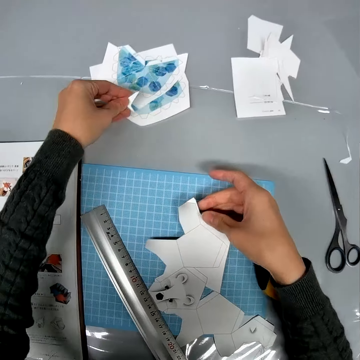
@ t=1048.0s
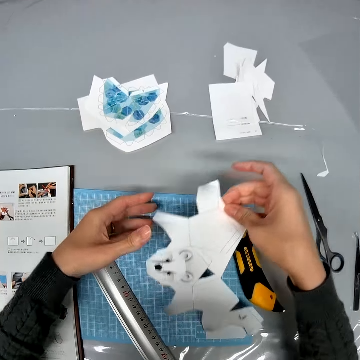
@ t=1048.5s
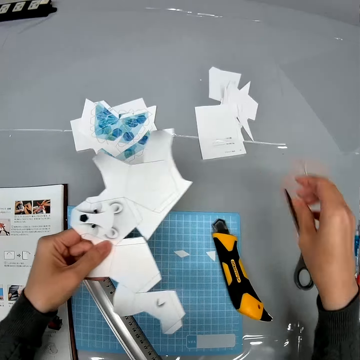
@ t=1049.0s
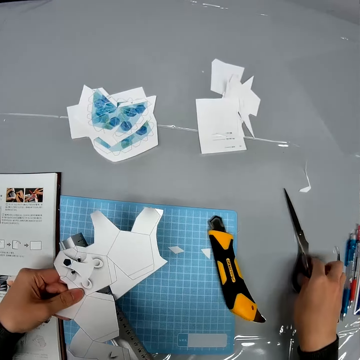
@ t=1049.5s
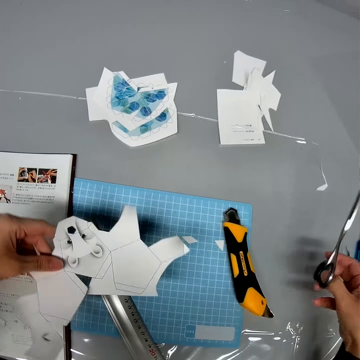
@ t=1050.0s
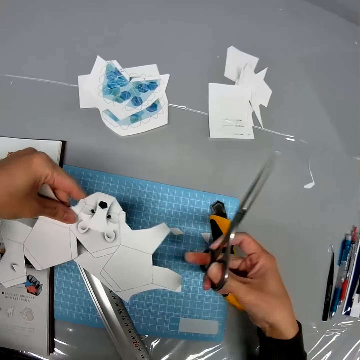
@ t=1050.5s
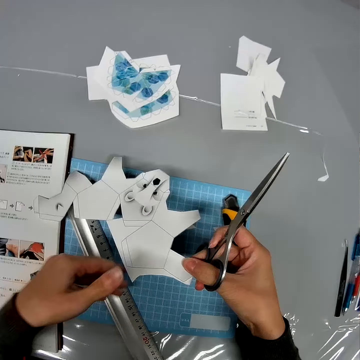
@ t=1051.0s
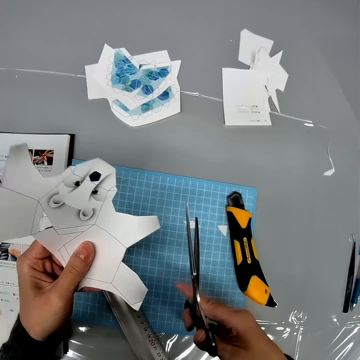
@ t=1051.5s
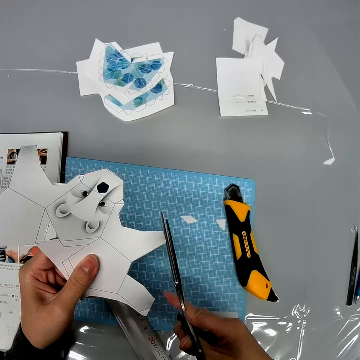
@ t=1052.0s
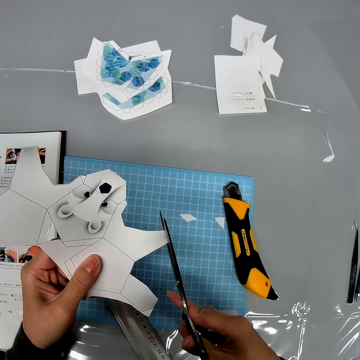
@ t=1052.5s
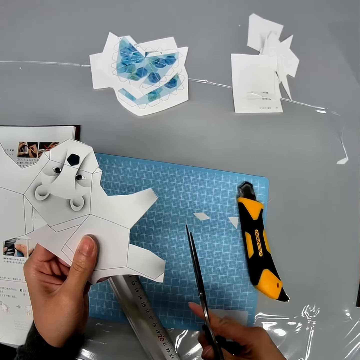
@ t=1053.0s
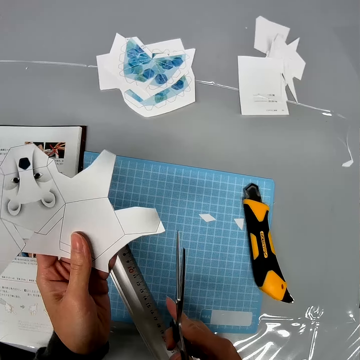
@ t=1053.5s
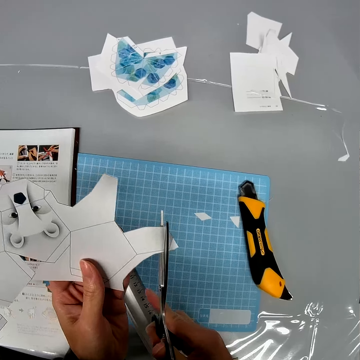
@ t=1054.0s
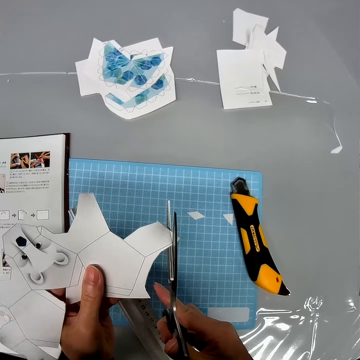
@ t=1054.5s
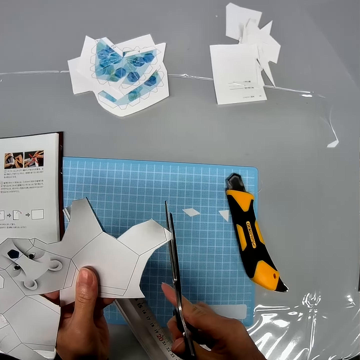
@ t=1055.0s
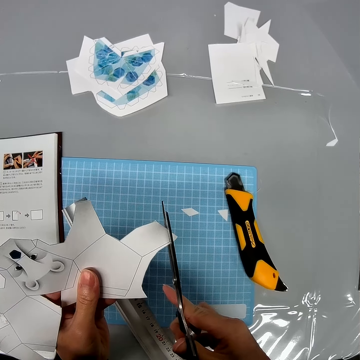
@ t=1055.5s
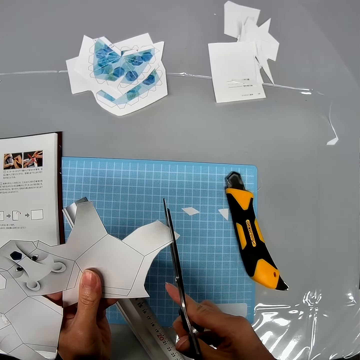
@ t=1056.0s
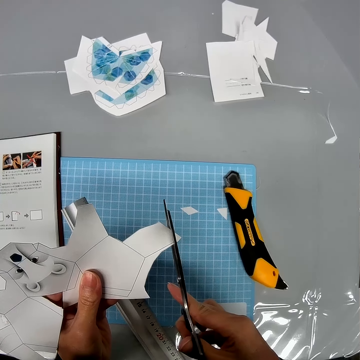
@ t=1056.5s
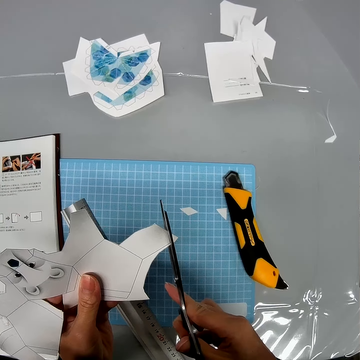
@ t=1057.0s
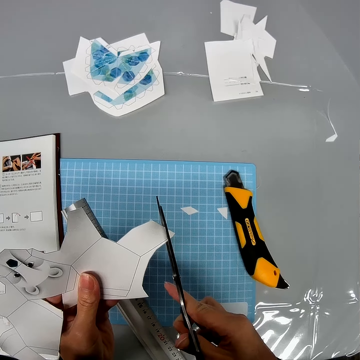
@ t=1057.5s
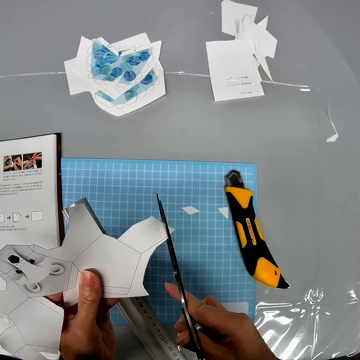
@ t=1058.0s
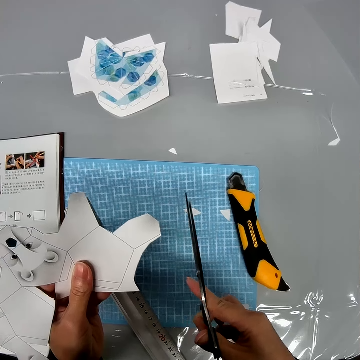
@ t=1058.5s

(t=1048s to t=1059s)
The camera wearer puts the craft paper on the table. They lift up the craft paper. They pick up a pair of scissors from the table. They turn the craft paper, hold the craft paper and cut the craft paper with the pair of scissors. They turn the craft paper. They cut the craft paper with the pair of scissors.

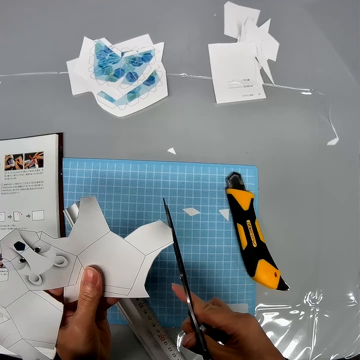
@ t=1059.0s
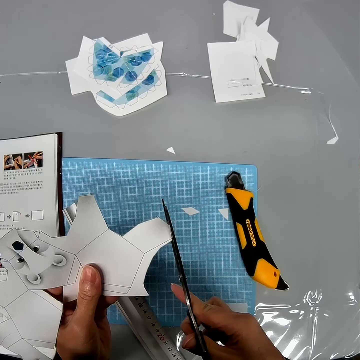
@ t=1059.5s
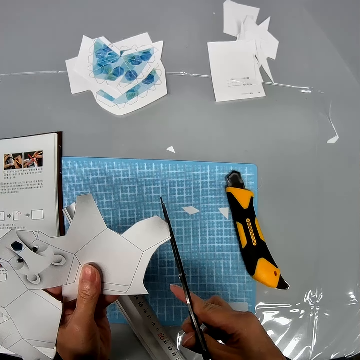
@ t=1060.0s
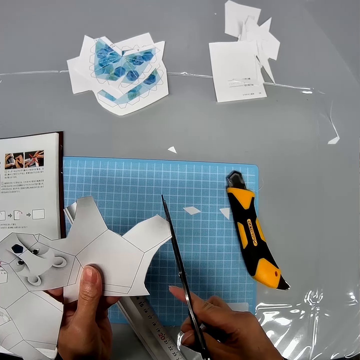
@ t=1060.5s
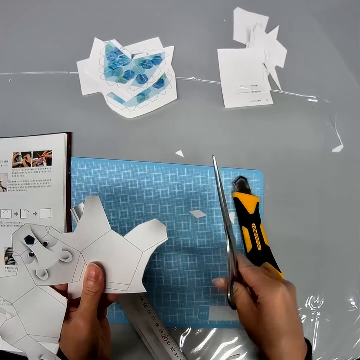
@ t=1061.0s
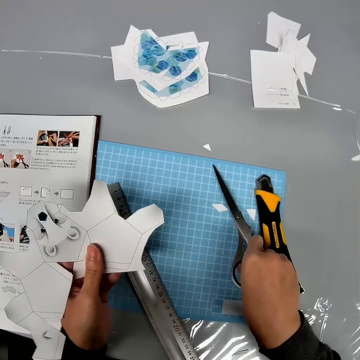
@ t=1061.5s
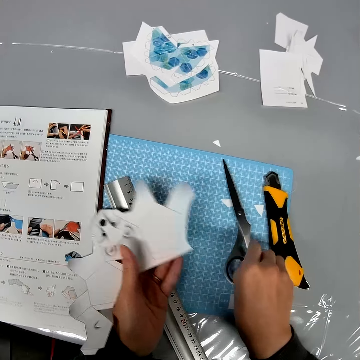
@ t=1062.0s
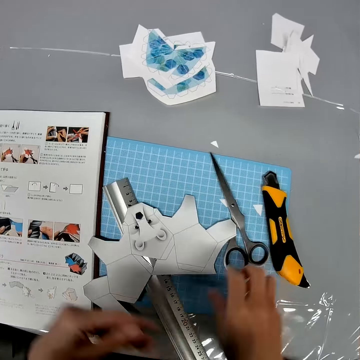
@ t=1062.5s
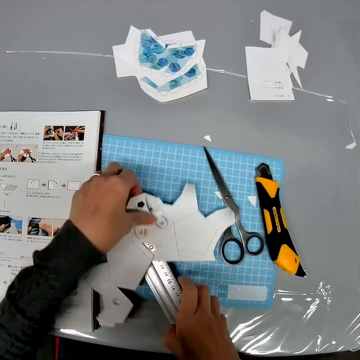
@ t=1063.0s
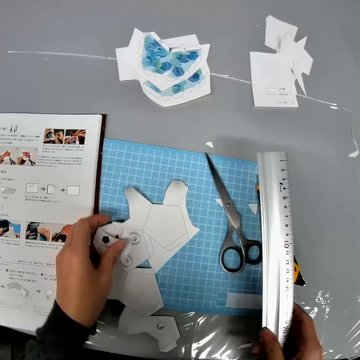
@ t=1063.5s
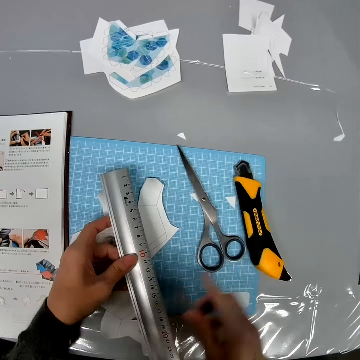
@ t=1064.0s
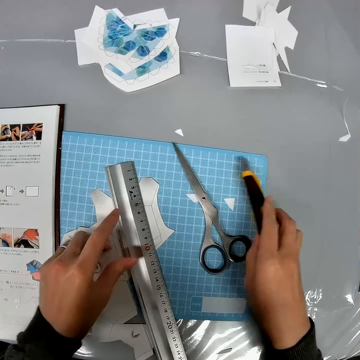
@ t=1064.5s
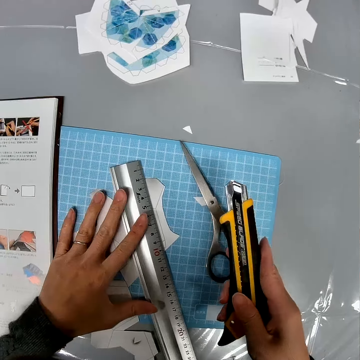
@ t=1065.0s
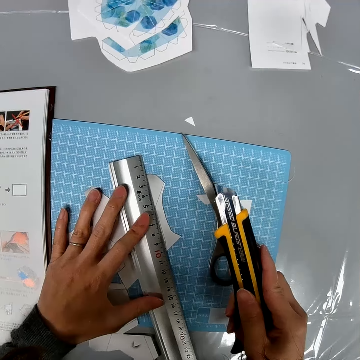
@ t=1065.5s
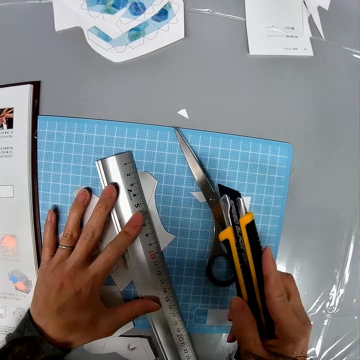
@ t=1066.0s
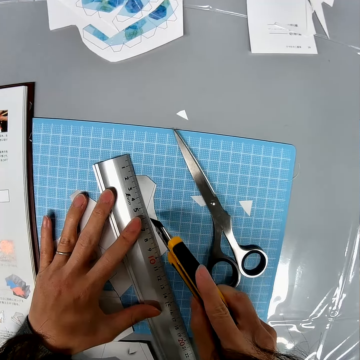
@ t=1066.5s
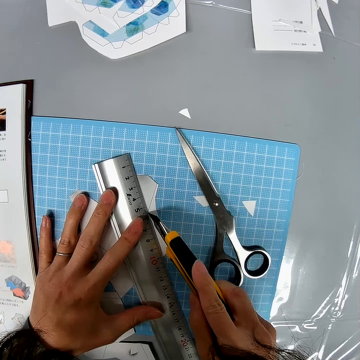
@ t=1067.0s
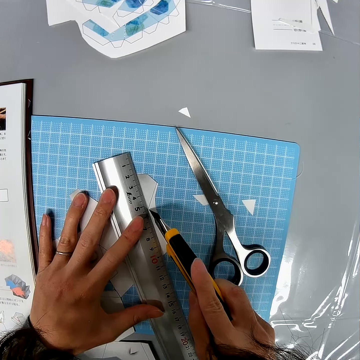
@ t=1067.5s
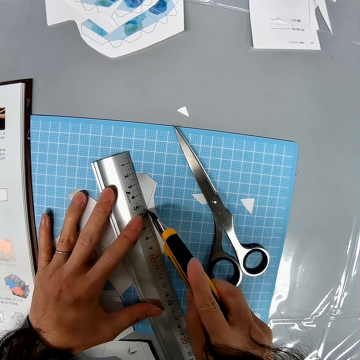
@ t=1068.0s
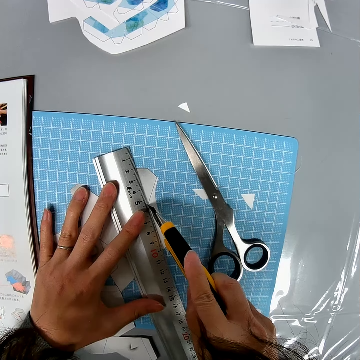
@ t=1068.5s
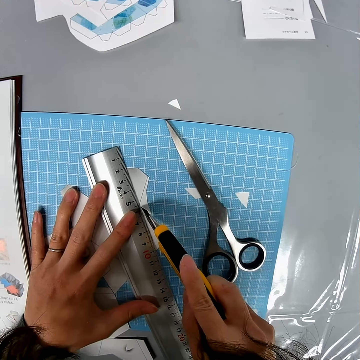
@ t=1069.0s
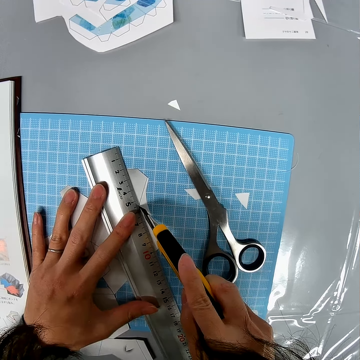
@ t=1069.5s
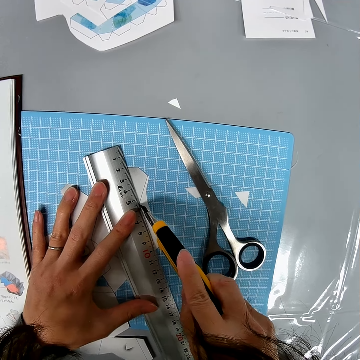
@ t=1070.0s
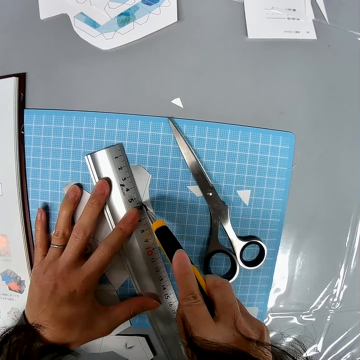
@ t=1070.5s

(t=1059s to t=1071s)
The camera wearer puts the pair of scissors on the cutting mat. They put the craft paper on the cutting mat. They pick up a ruler. They move the craft paper on the cutting mat. They pick up the ruler on the cutting mat. They pick up a stationery knife from the table. They drag the ruler on the cutting mat. They adjust the stationery knife. They cut the craft paper with the stationery knife.

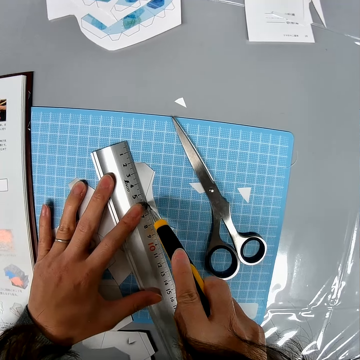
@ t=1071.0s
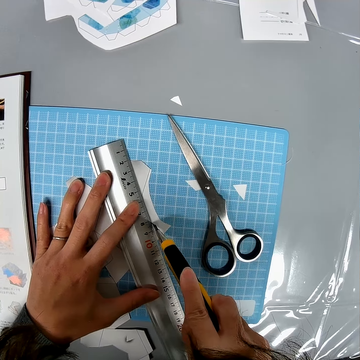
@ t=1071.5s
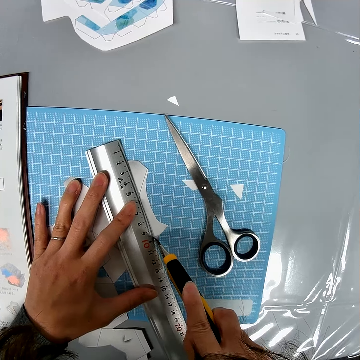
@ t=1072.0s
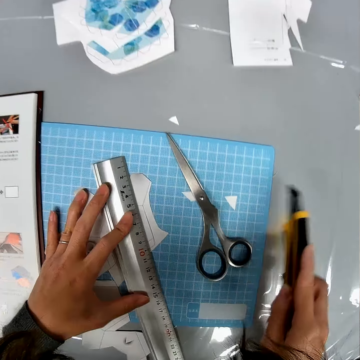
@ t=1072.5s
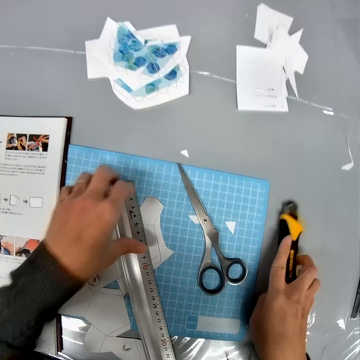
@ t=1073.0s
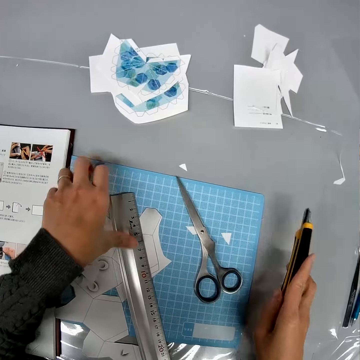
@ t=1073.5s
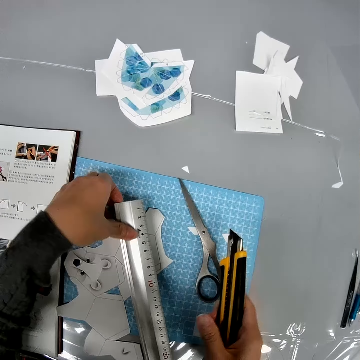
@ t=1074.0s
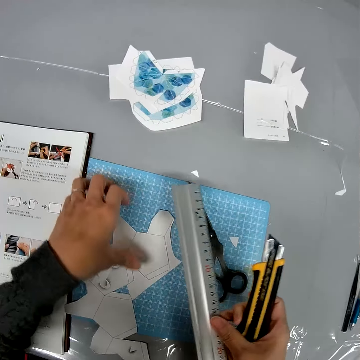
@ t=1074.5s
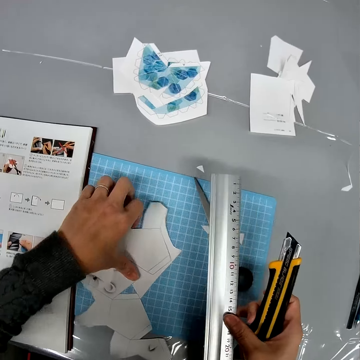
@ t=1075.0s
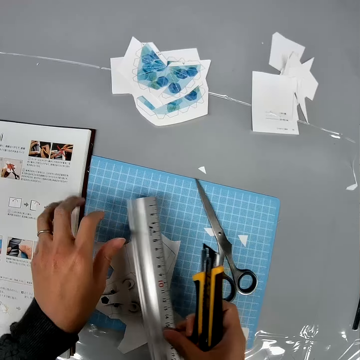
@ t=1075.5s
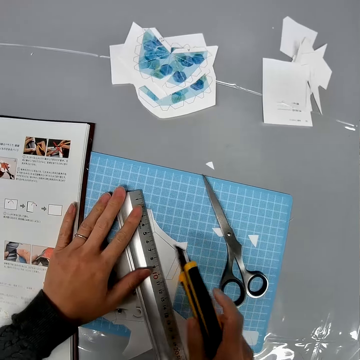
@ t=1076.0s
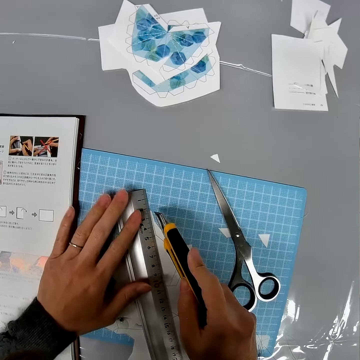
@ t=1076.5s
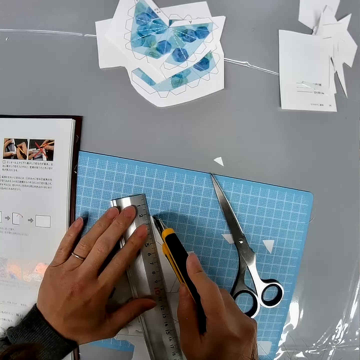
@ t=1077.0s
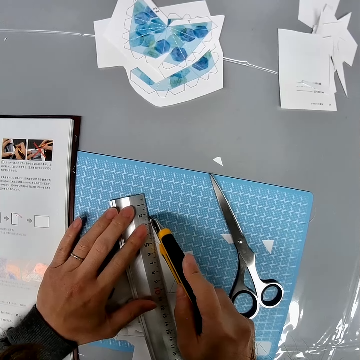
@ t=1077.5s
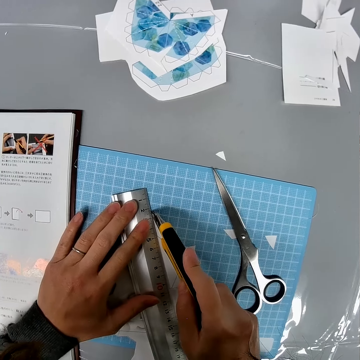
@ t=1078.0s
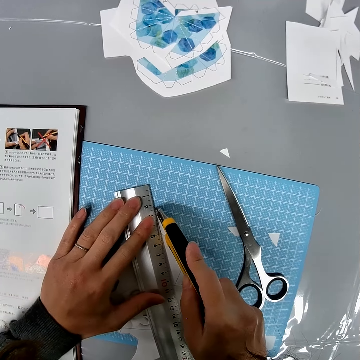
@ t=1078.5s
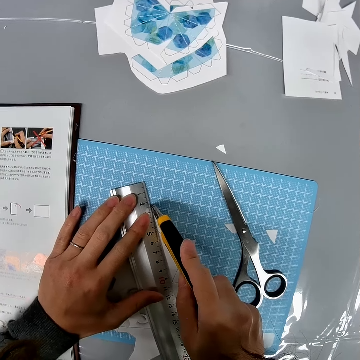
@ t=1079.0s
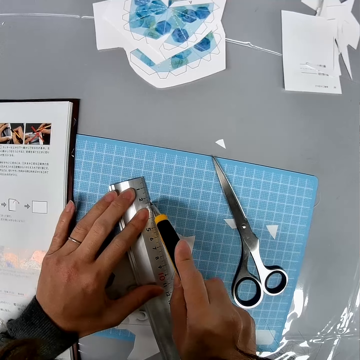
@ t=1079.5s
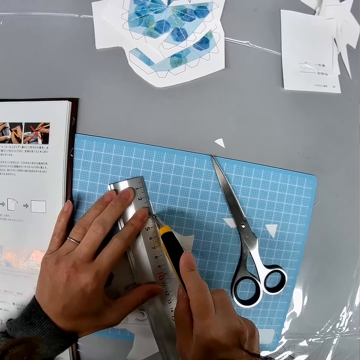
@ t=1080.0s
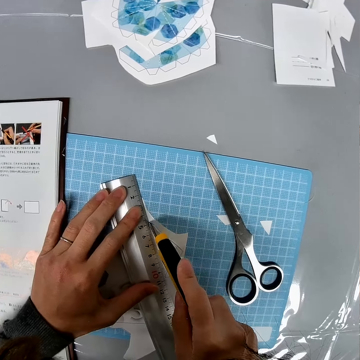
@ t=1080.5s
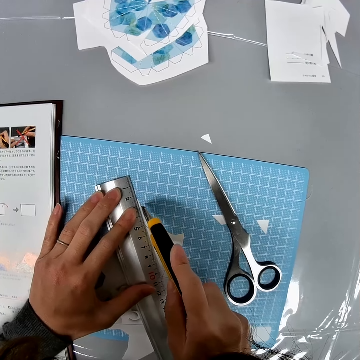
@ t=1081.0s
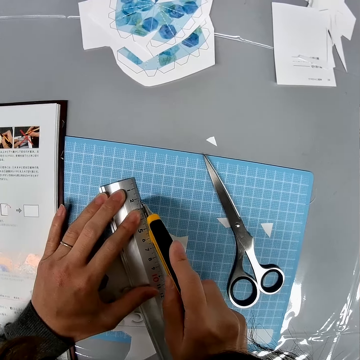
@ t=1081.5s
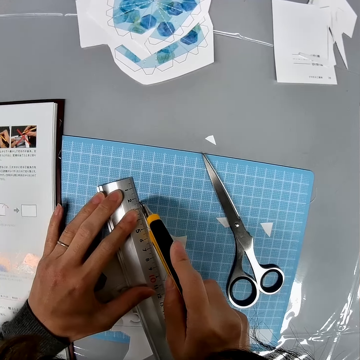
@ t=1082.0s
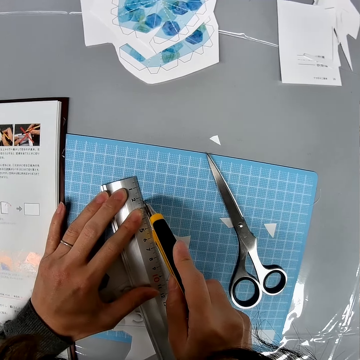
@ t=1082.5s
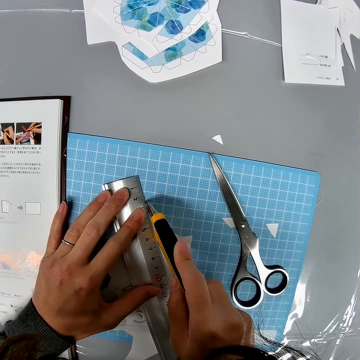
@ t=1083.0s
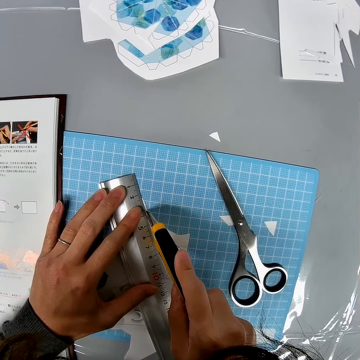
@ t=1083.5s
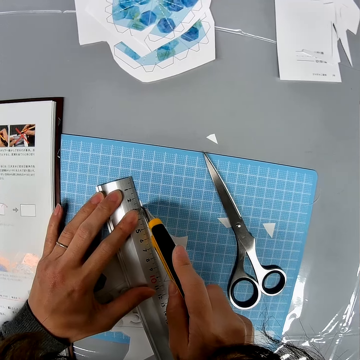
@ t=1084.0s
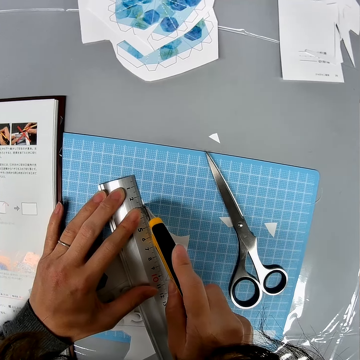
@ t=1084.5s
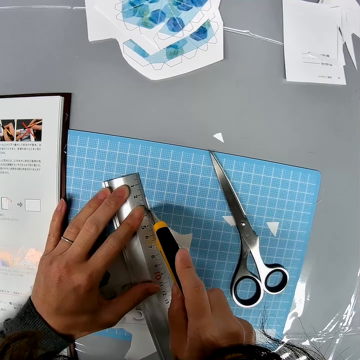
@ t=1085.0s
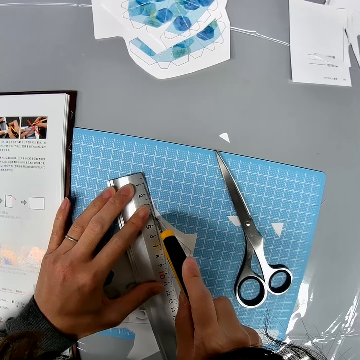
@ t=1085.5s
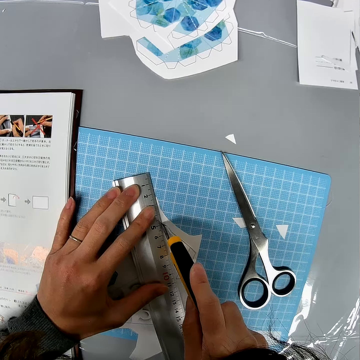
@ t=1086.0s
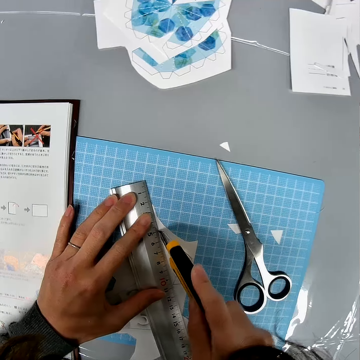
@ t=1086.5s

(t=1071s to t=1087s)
The camera wearer drags the ruler on the craft paper. They put the stationery knife on the table. They pick up the ruler. They hold the ruler with the other hand. They drag the craft paper on the cutting mat. They put the ruler on the craft paper. They cut the craft paper with the stationery knife.
